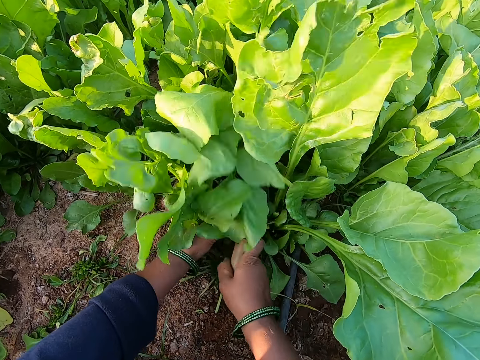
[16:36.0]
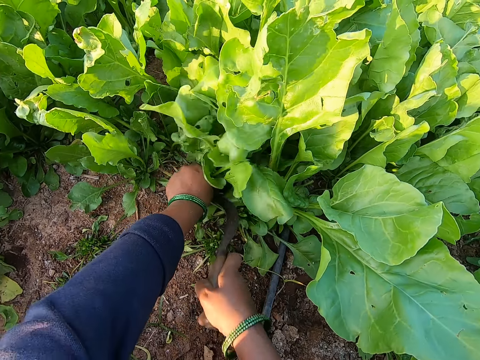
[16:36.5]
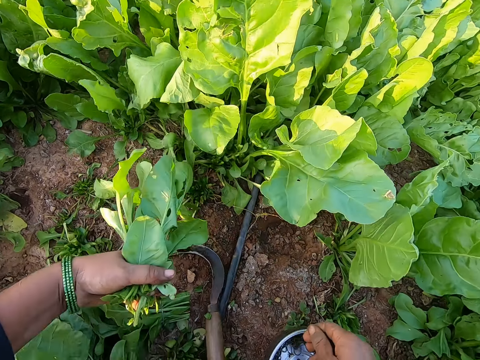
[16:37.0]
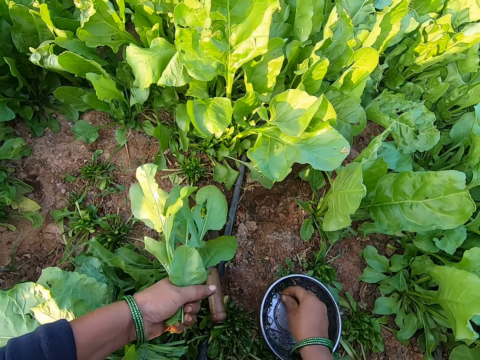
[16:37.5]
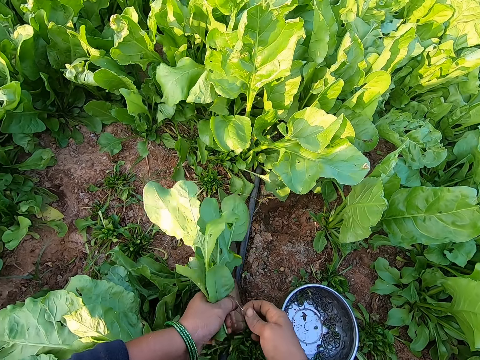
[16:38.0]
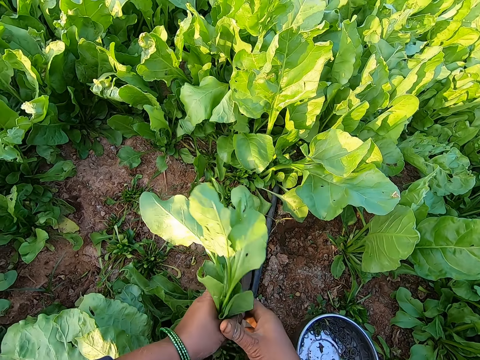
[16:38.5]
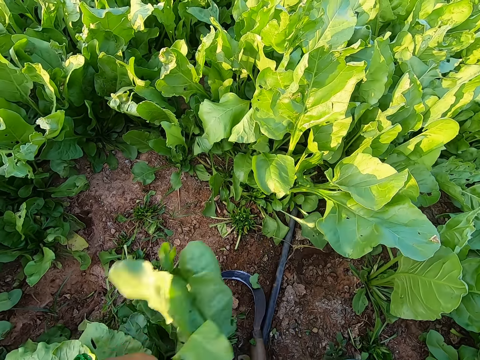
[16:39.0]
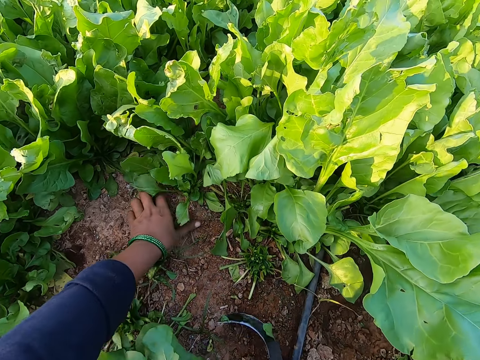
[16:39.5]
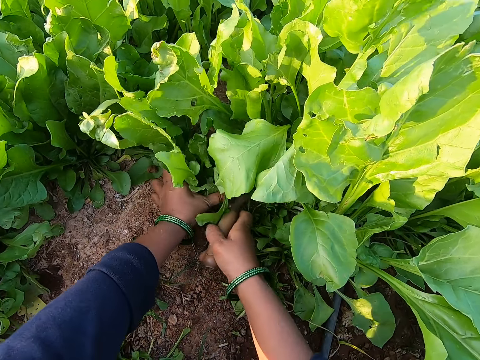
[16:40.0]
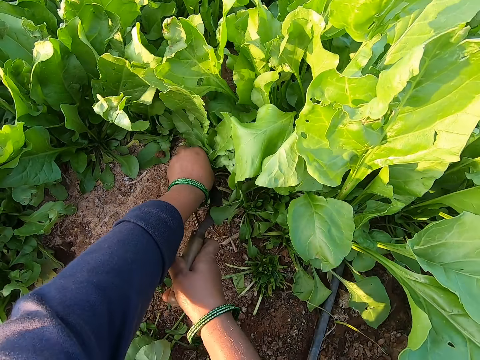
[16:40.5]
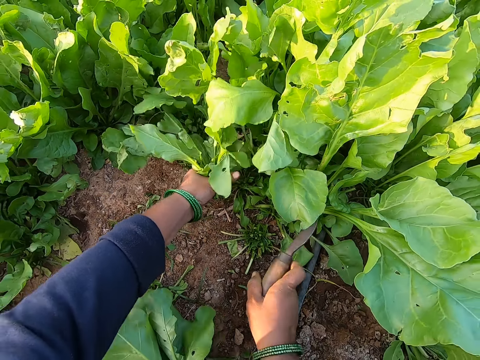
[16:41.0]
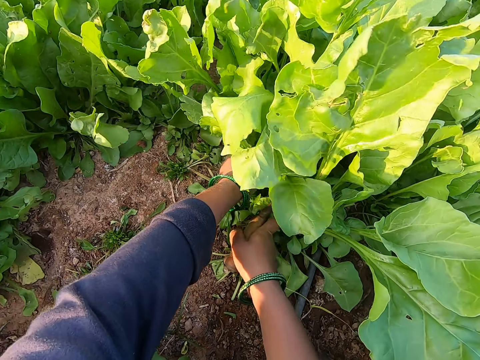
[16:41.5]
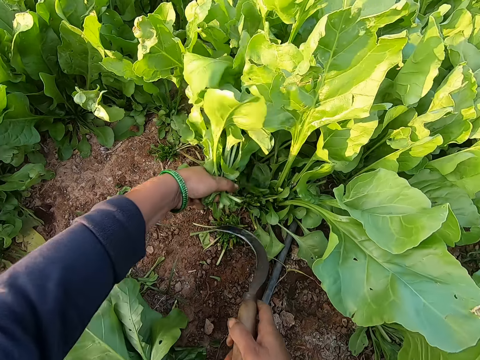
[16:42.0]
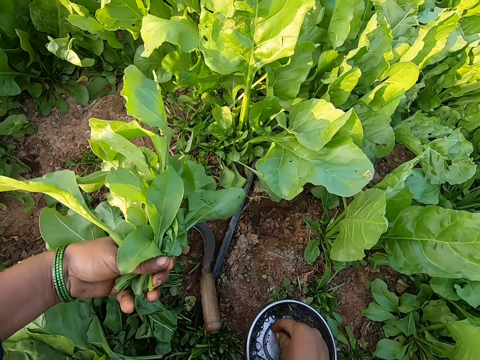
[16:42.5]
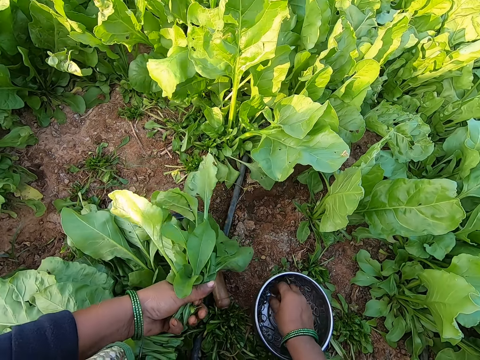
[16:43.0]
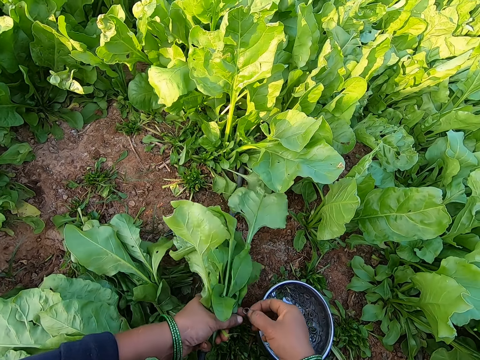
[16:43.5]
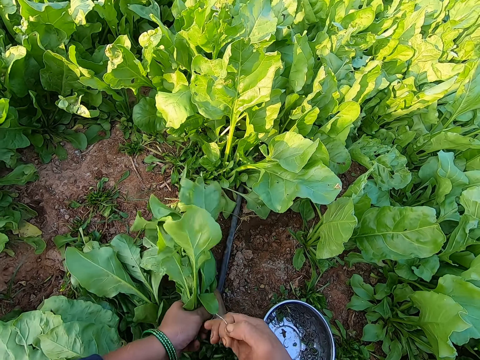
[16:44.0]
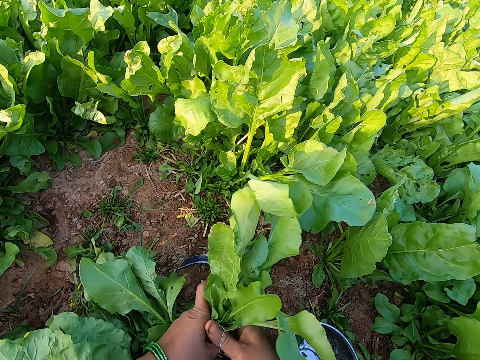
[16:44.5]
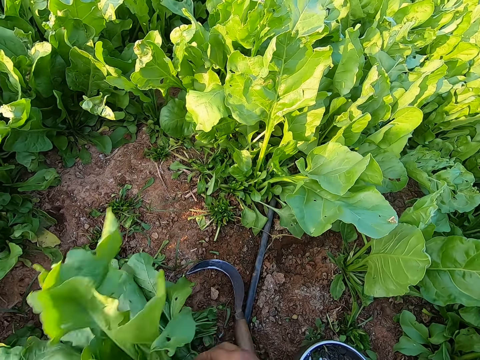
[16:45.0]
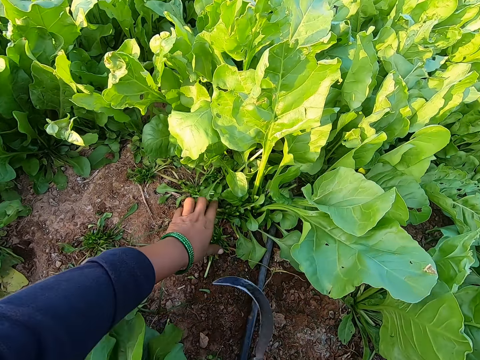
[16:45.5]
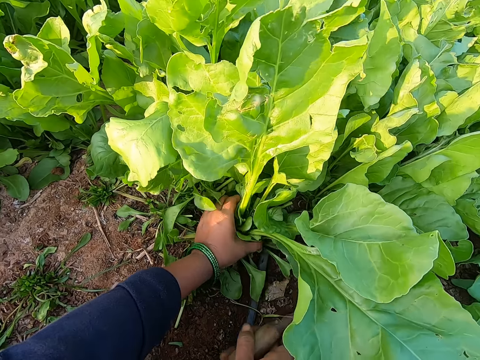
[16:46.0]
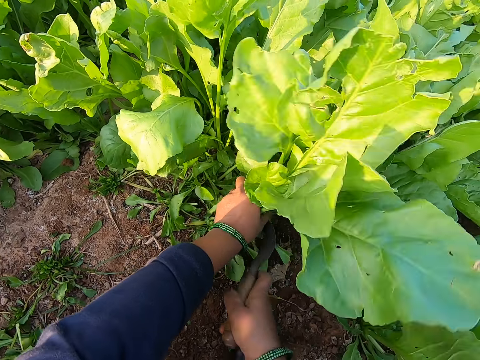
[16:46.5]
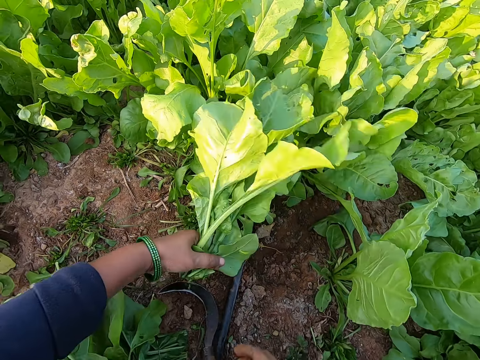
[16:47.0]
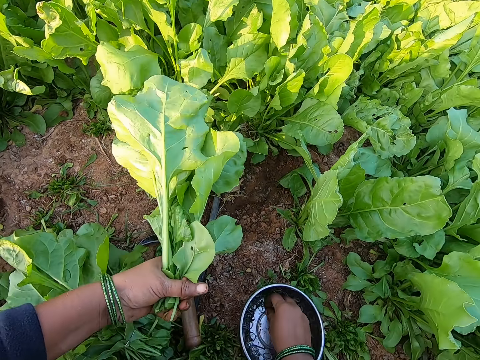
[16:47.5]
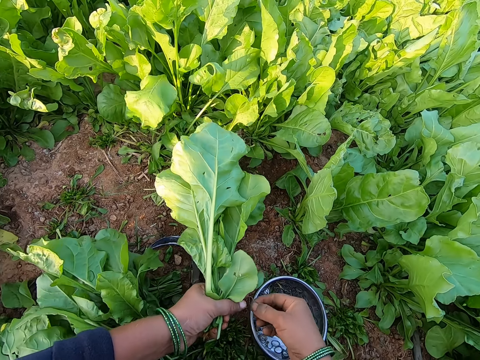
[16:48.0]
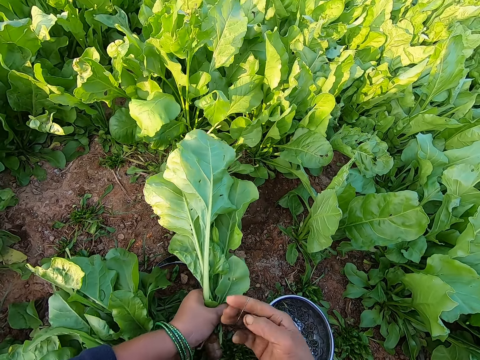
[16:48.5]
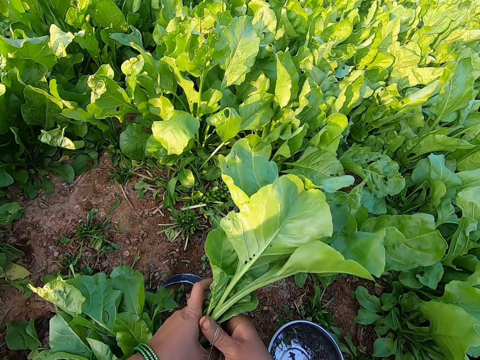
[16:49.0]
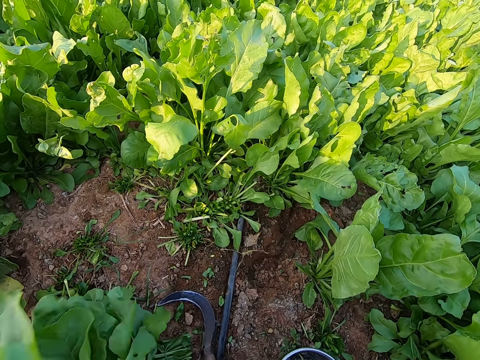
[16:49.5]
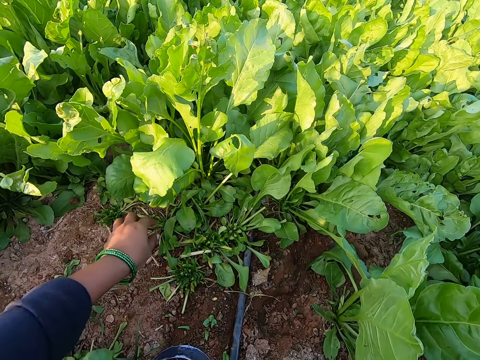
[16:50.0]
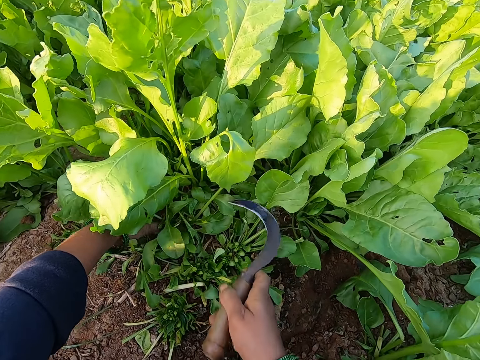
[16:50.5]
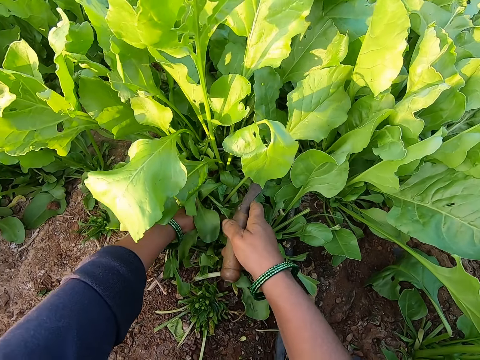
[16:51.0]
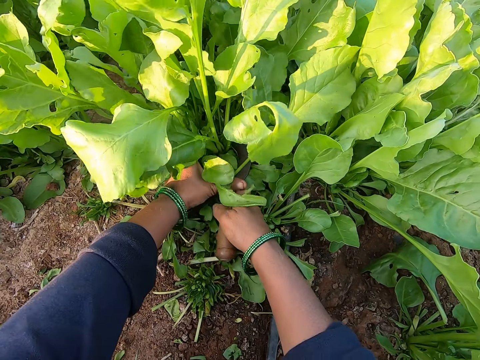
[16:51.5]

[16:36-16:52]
The camera wearer grabs a plant with her left hand. She cuts the plant with a sickle in her right hand. She drops the sickle in her right hand. She picks up a rubber band in the container on the ground with her right hand. She adjusts the band, extends the rubber band with both hands, and wraps the plant in her left hand with the rubber band in her right hand. She drops the plant in her right hand. She picks up the sickle on the ground with her right hand. She grabs a plant with her left hand. She cuts the plant with the sickle in her right hand. She drops the sickle in her right hand. She picks up a rubber band in the container on the ground with her right hand. She extends the rubber band with both hands. She adjusts the band. She wraps the plant in her left hand with the rubber band in her right hand. She drops the plant in her right hand on the ground. She picks up the sickle on the ground with her right hand. She holds a bunch of spinach. She grabs a plant with her left hand. She cuts the plant with the sickle in her right hand. She drops the sickle in her right hand. She picks up a rubber band in the container on the ground with her right hand. She extends the rubber band with both hands. She adjusts the band. She wraps the plant in her left hand with the rubber band in her right hand. She drops the plant in her right hand on the ground. She picks up the sickle on the ground with her right hand. She picks it up again. She cuts a bunch of spinach with the sickle. She grabs a plant with her left hand.

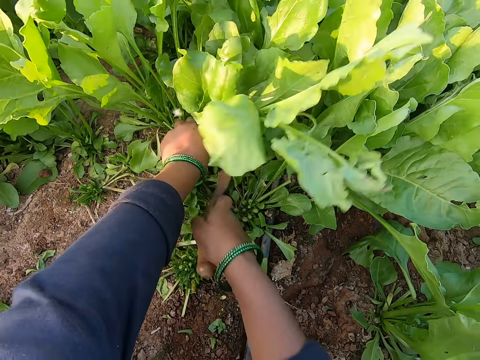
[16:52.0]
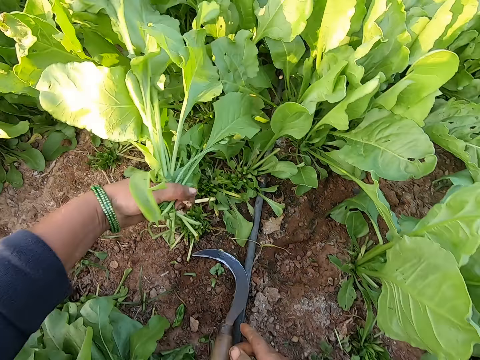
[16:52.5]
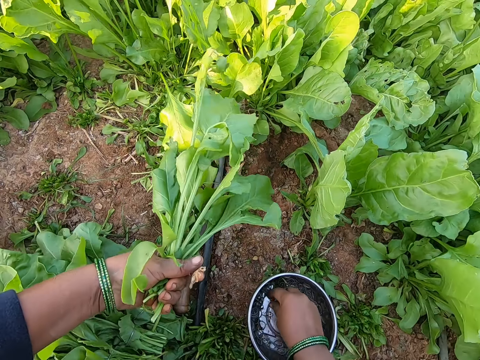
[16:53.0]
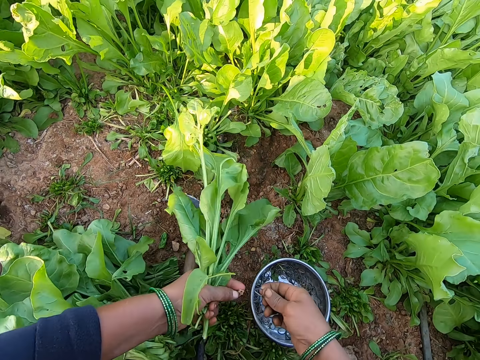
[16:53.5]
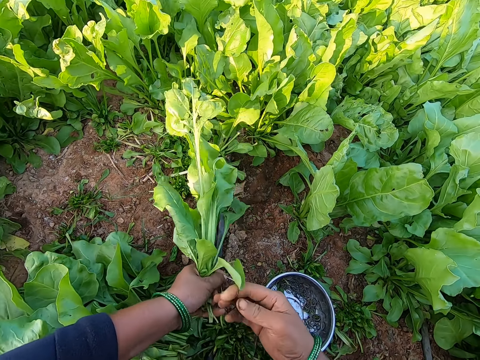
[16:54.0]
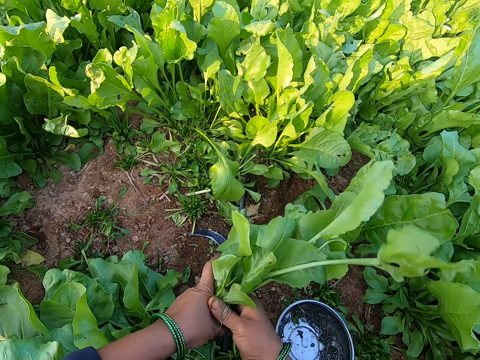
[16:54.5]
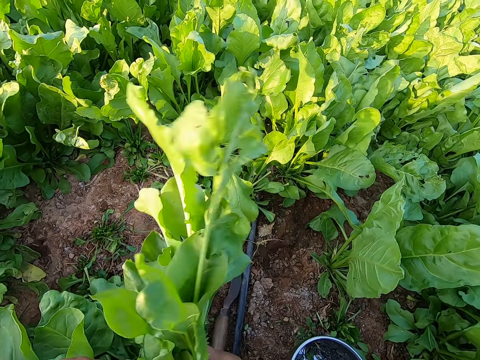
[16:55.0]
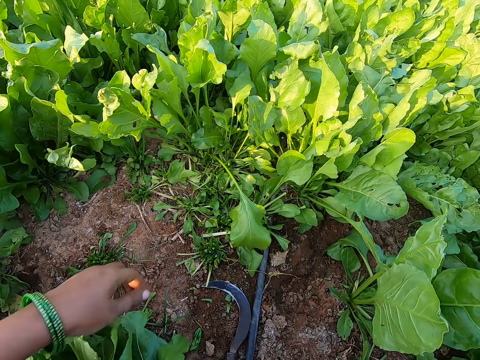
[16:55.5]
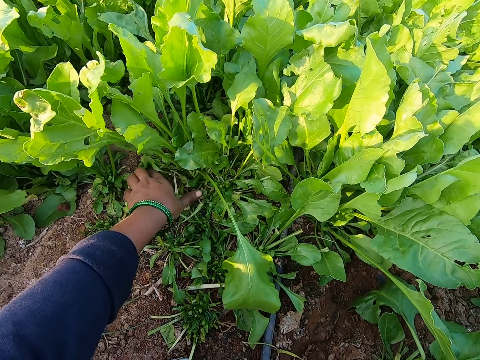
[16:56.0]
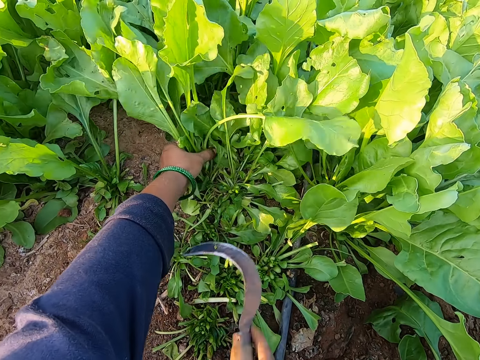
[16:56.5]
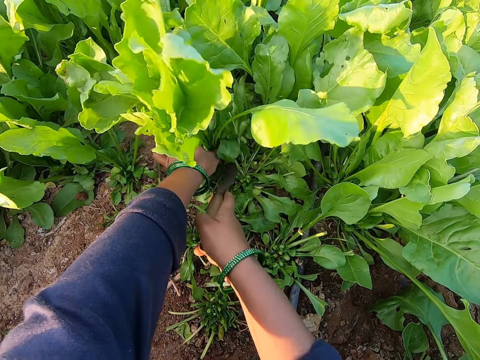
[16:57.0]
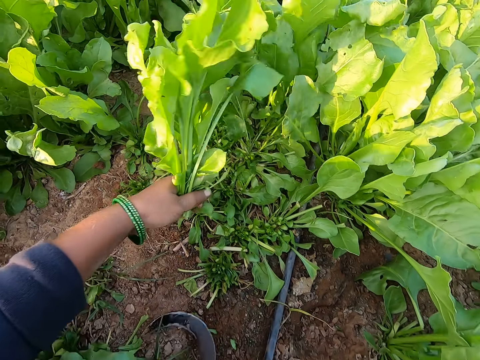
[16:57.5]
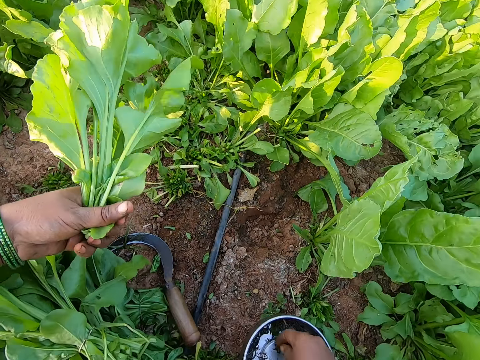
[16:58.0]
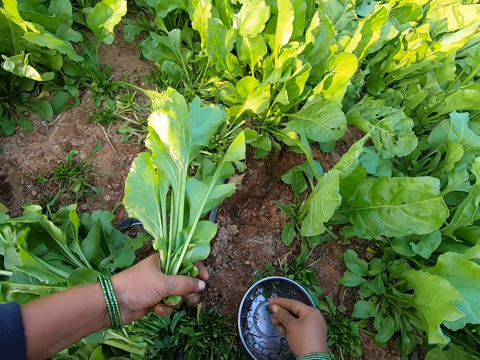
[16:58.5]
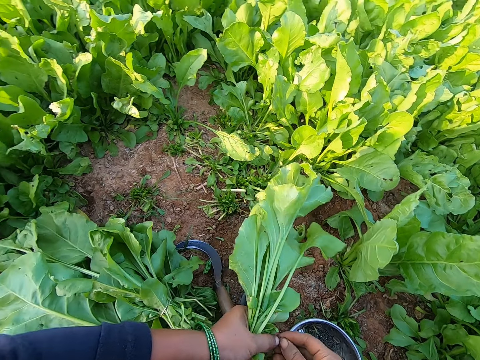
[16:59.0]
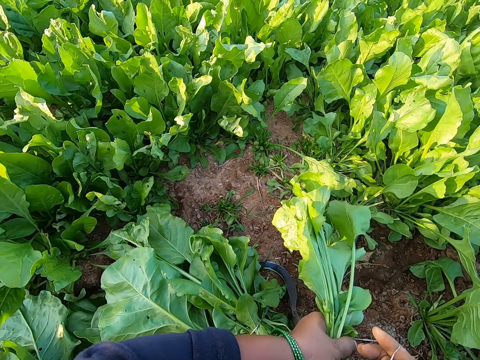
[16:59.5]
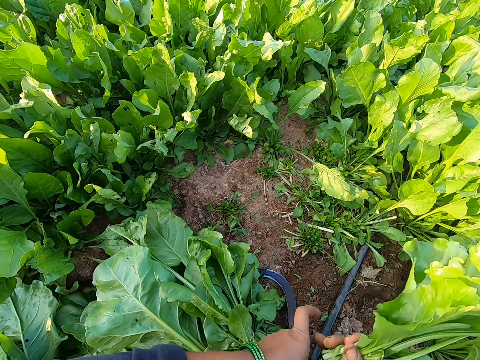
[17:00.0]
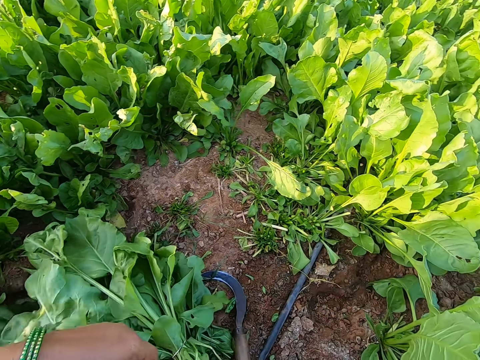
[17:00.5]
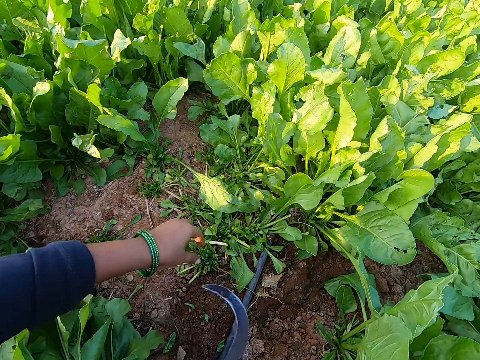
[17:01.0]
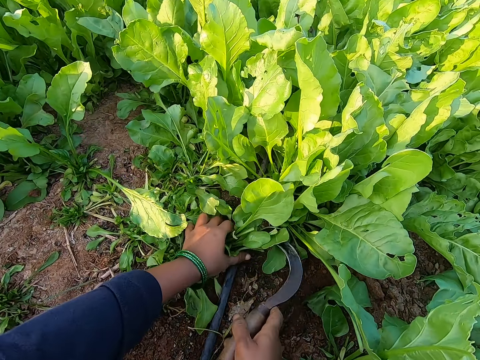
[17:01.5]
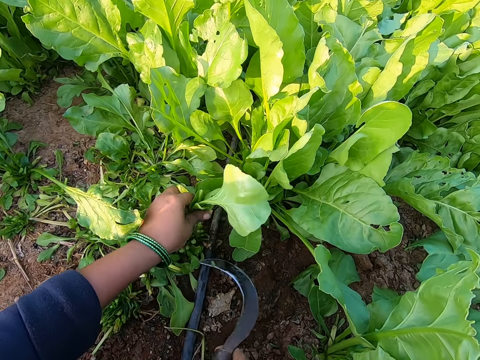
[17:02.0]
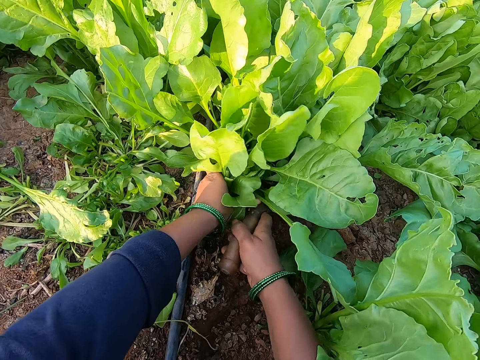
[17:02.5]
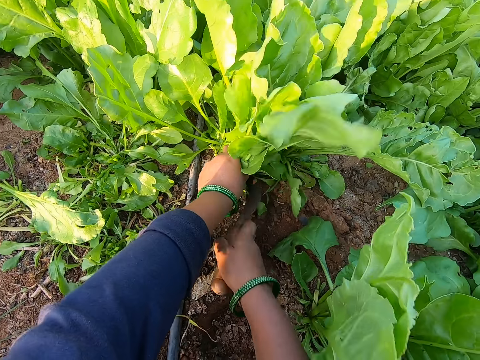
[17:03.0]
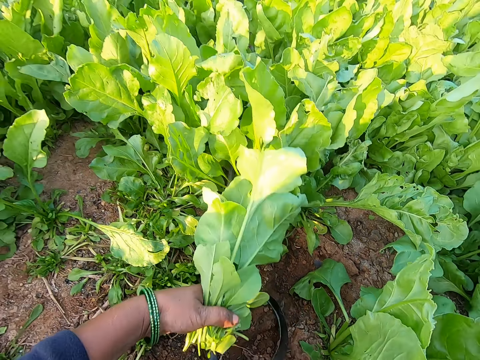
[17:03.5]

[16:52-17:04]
The camera wearer cuts the plant with the sickle in her right hand. She picks up a rubber band in the container on the ground with her right hand. She extends the rubber band with both hands. She wraps the plant in her left hand with the rubber band in her right hand. She drops the plant in her right hand on the ground. She picks up the sickle on the ground with her right hand. She grabs a plant with her left hand. She holds a bunch of spinach. She cuts the plant with the sickle in her right hand. She drops the sickle in her right hand. She picks up a rubber band in the container on the ground with her right hand. She extends the rubber band with both hands. She adjusts the band. She wraps the plant in her left hand with the rubber band in her right hand. She drops the plant in her right hand on the ground. She picks up the sickle on the ground with her right hand. She grabs a plant with her left hand. She holds a bunch of spinach. She cuts the plant with the sickle in her right hand.
